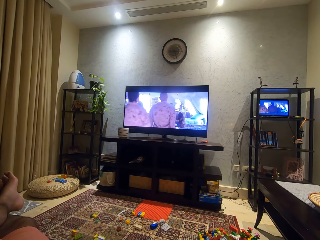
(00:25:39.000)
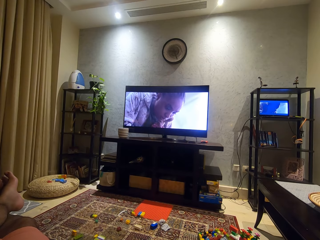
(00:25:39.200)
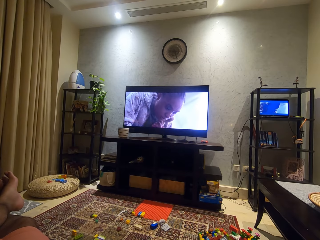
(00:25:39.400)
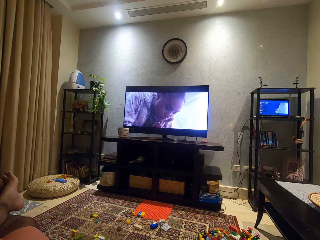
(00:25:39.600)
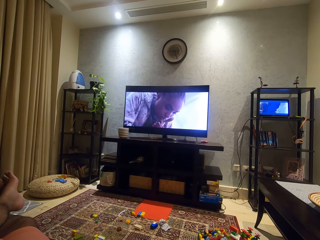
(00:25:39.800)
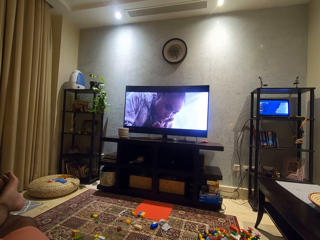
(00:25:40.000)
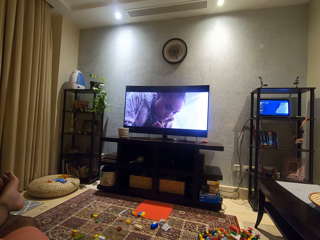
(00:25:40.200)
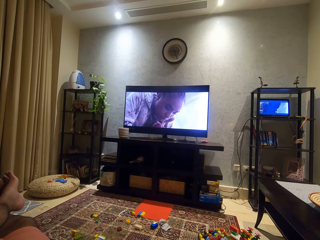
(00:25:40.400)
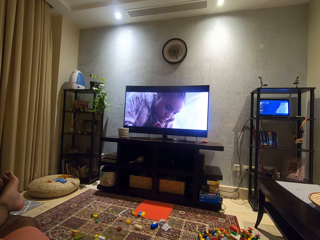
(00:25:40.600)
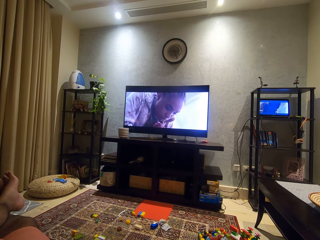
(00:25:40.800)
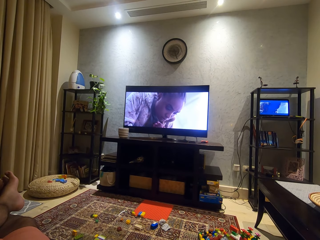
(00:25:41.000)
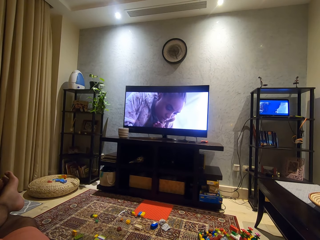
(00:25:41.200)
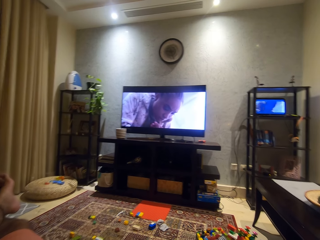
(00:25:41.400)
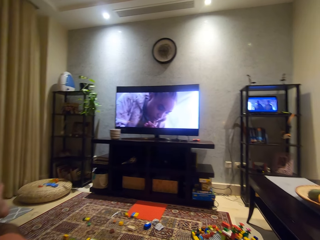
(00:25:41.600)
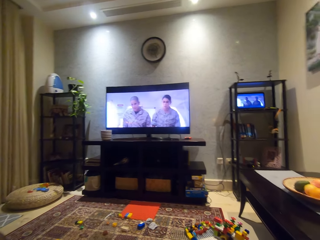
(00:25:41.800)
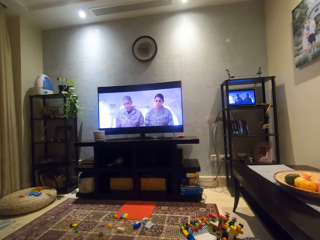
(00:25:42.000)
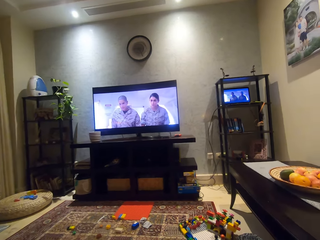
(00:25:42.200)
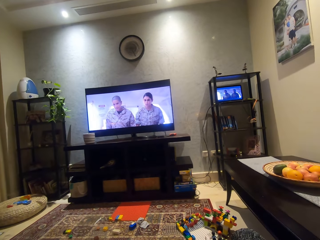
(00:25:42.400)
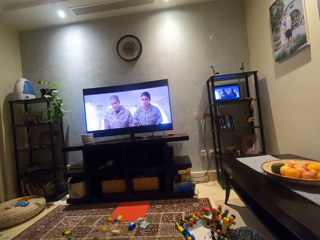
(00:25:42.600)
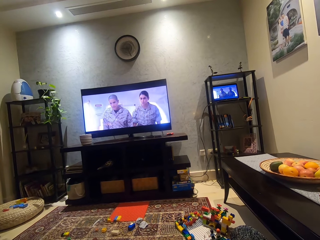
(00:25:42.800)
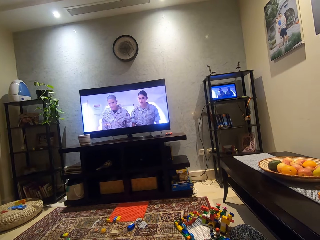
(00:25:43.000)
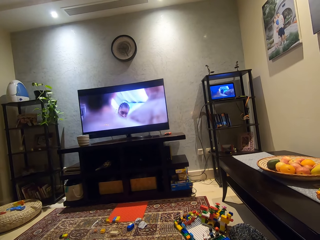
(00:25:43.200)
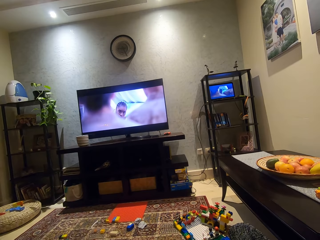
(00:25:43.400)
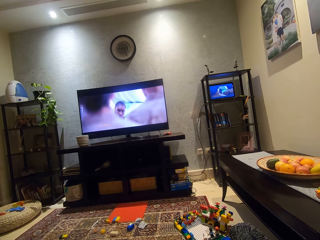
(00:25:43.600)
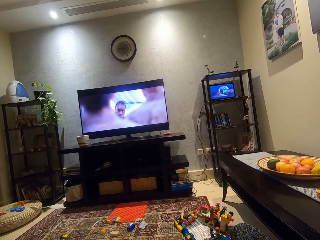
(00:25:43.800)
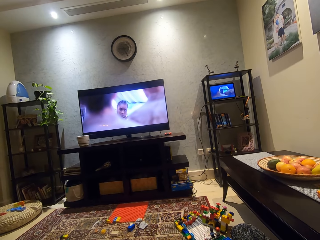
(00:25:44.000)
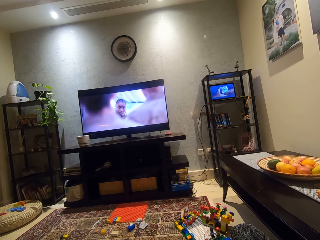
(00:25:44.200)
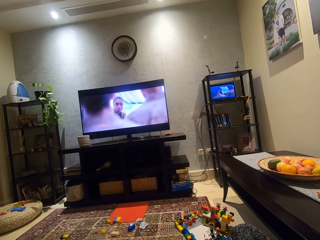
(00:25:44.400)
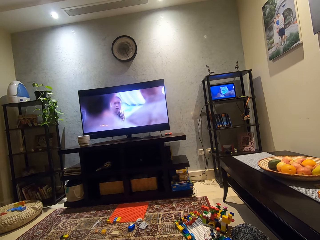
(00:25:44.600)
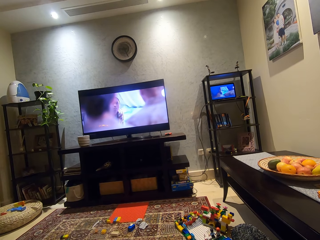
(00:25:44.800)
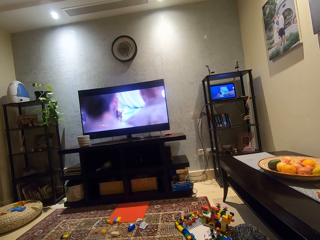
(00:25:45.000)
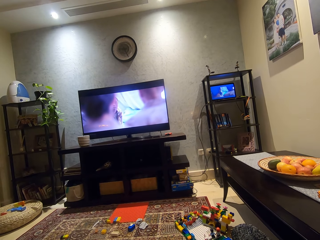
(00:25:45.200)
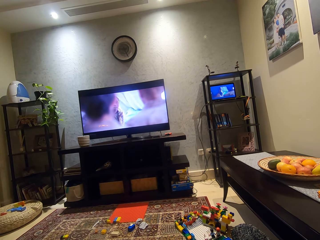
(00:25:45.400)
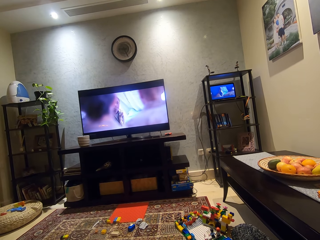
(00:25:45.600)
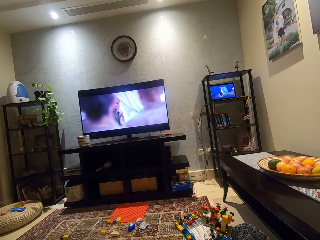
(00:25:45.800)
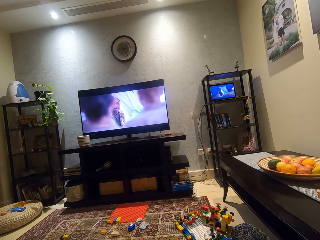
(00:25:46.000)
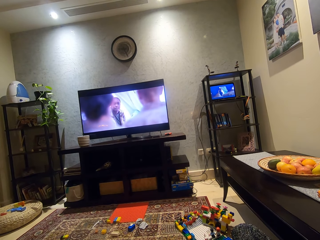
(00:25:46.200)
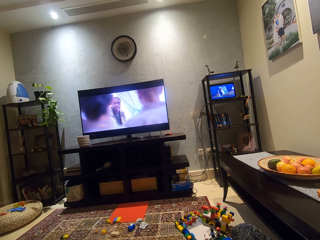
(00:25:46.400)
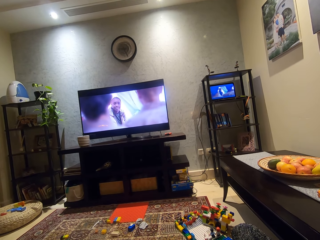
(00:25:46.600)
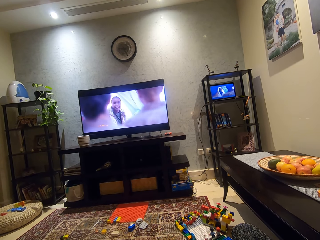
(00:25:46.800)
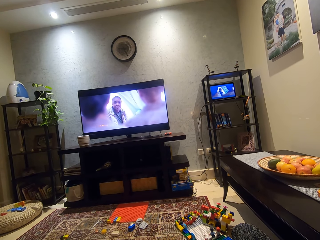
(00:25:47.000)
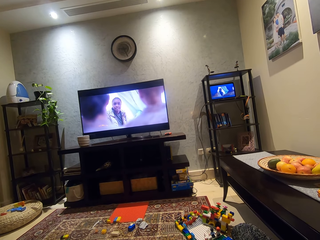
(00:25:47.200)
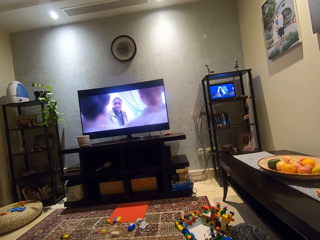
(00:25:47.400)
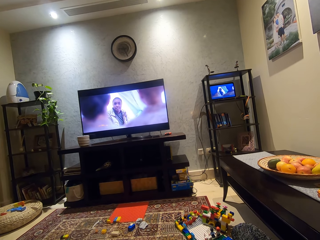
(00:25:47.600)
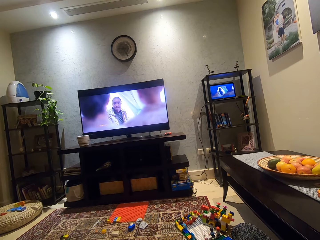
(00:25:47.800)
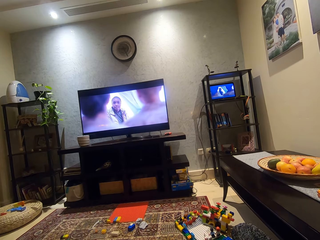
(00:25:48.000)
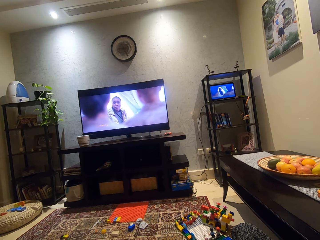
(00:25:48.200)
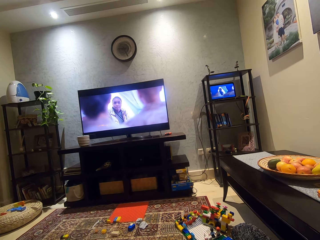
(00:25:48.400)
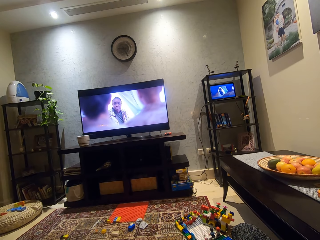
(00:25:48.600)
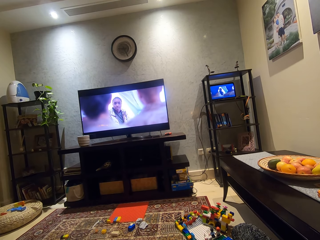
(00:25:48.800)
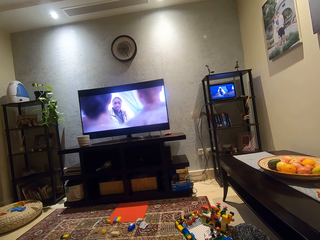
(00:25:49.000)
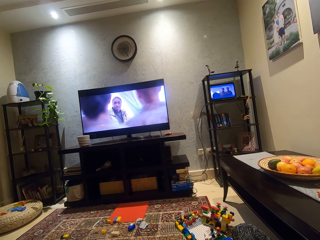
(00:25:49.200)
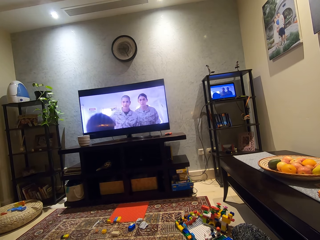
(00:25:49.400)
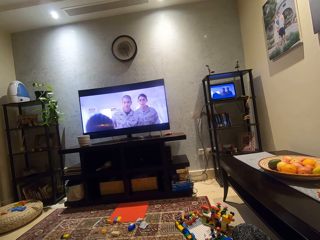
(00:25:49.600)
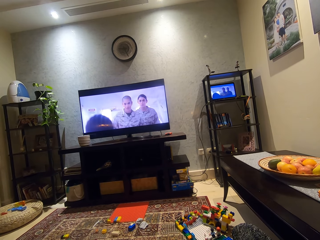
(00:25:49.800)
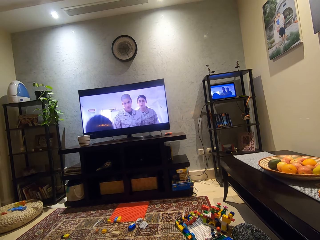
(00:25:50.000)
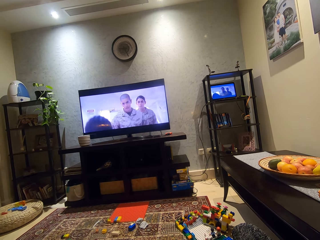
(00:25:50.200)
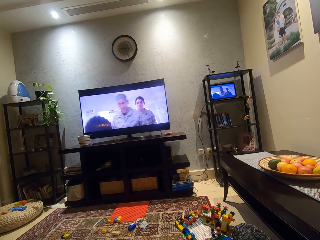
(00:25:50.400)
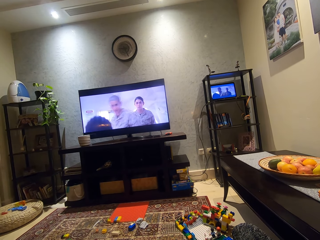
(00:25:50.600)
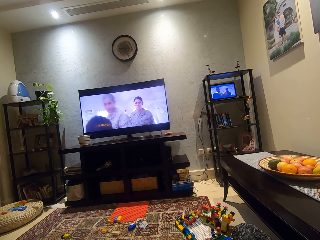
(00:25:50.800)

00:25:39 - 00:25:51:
A cat meows. The camera wearer adjusts his camera. He interacts with the cat. He moves his head to the right. He watches a movie on the television.

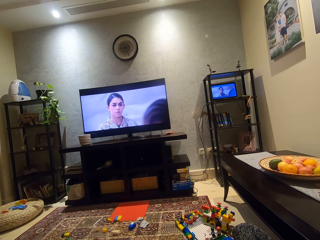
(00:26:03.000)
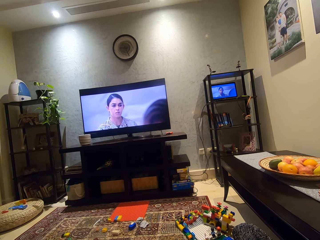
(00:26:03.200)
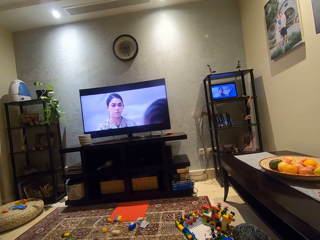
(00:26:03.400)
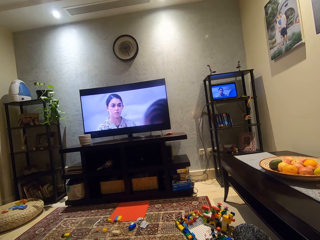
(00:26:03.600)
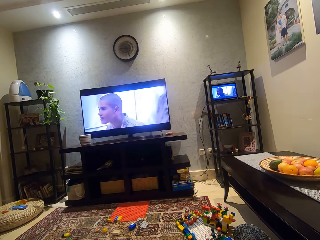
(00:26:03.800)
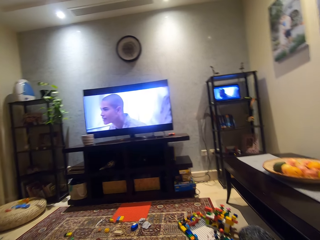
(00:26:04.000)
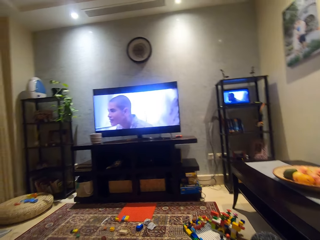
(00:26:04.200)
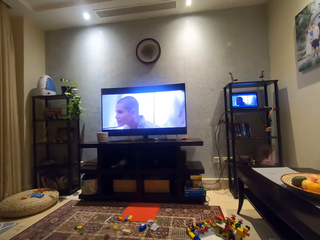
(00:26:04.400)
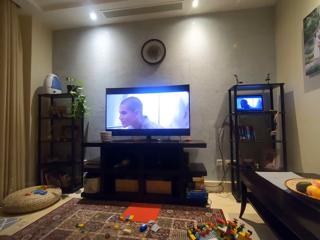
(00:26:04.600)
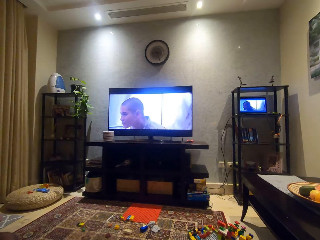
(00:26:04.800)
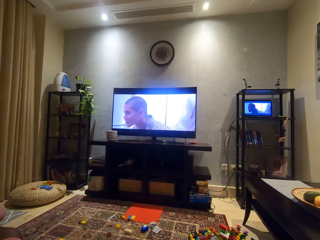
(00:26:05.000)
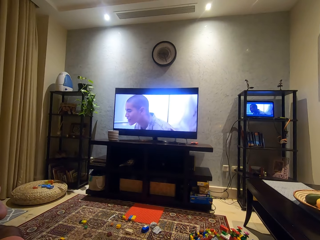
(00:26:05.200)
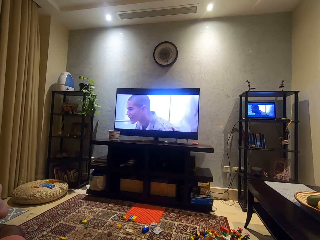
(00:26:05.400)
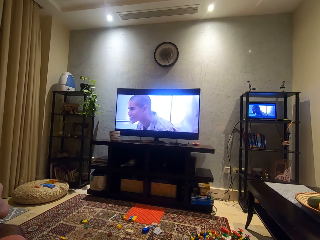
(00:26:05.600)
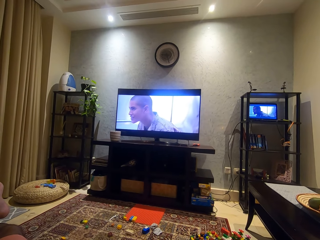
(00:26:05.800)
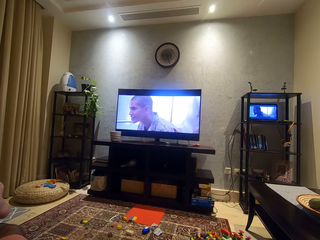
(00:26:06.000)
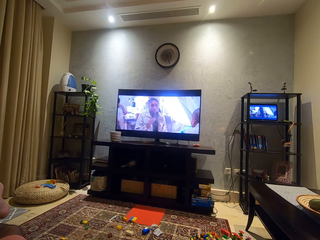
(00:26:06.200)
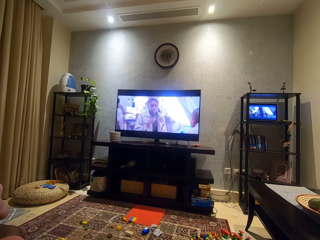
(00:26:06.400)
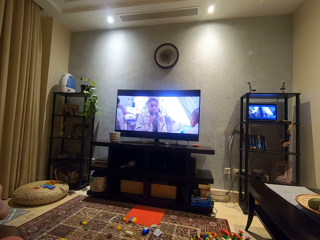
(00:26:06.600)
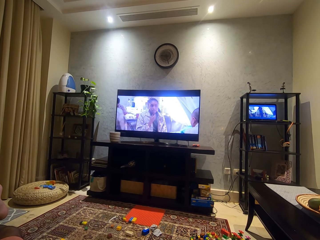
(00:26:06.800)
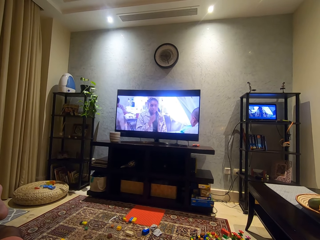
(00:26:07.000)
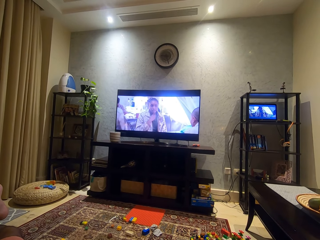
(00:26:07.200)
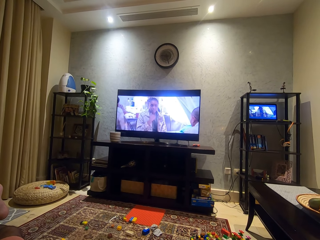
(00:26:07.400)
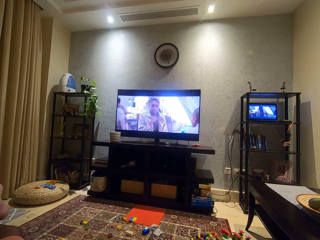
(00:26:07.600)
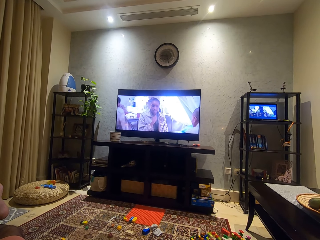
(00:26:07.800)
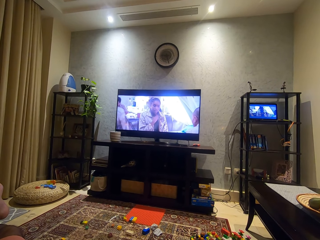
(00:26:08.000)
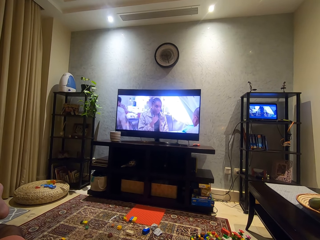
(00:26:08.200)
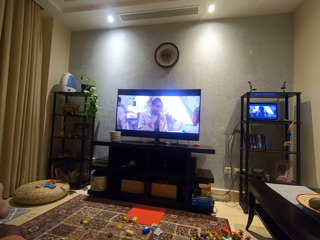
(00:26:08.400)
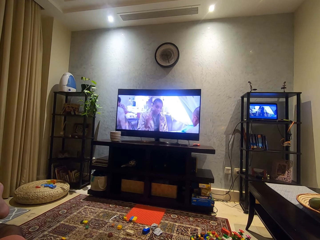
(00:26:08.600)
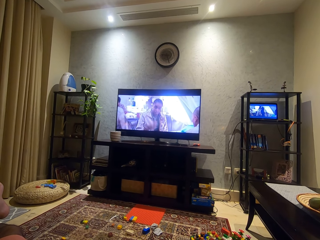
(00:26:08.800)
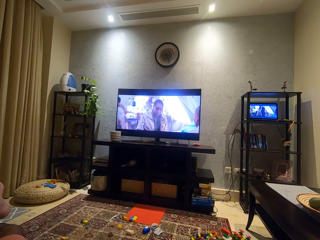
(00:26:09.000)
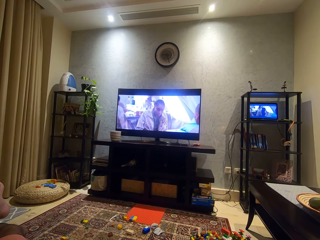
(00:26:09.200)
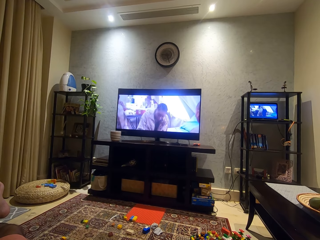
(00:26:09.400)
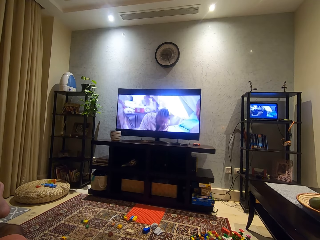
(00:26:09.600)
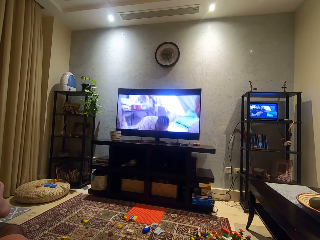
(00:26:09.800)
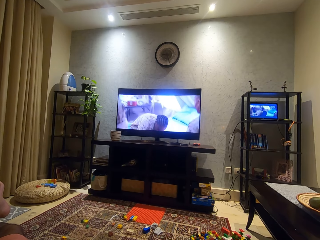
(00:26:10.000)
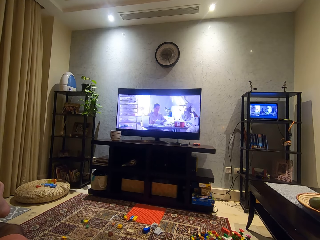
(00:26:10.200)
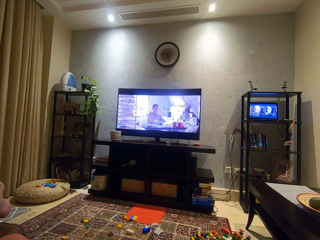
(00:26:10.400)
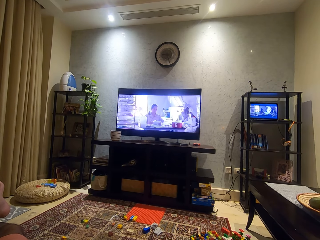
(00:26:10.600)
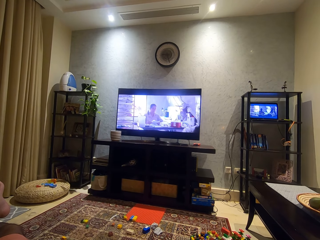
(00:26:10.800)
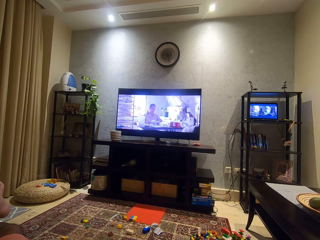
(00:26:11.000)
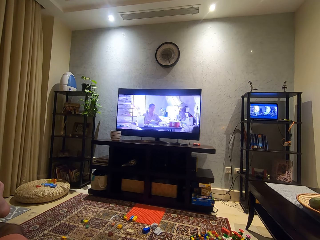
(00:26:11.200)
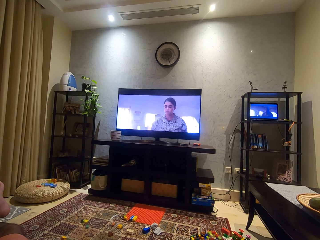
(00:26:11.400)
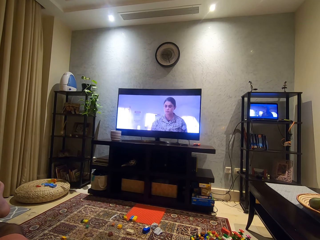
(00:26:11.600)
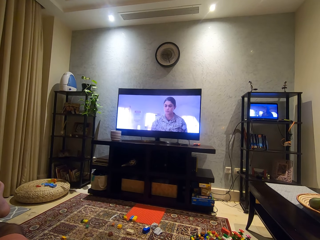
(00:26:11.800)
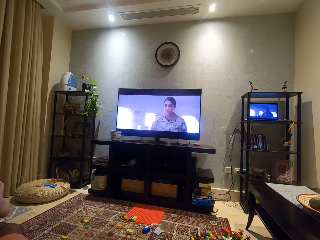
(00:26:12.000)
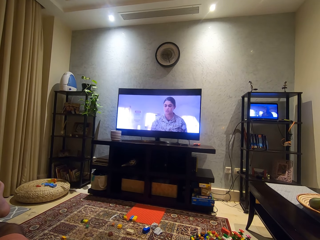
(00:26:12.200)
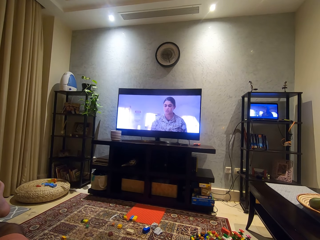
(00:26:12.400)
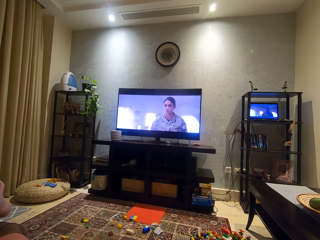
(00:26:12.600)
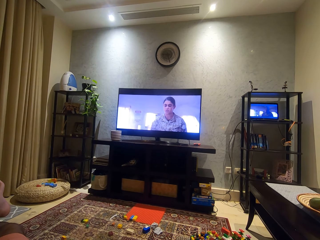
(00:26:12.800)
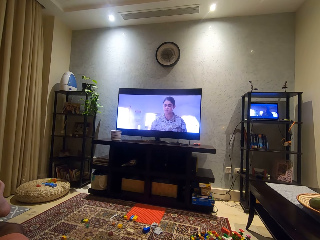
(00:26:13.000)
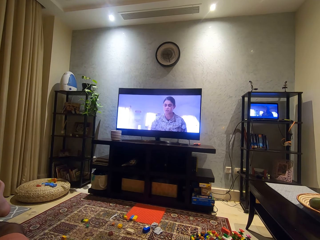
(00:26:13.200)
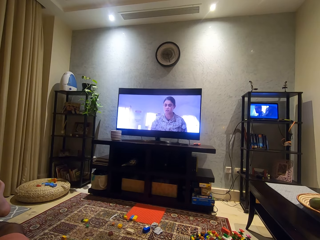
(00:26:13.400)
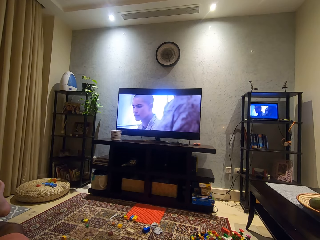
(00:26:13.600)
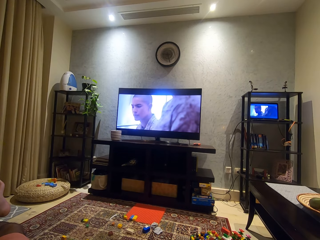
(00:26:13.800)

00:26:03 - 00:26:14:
The camera wearer moves his head to the left. He adjusts his camera. He watches a movie on the television.
